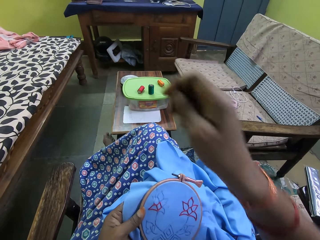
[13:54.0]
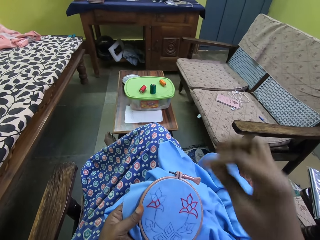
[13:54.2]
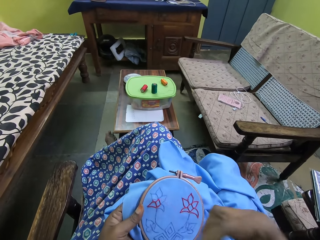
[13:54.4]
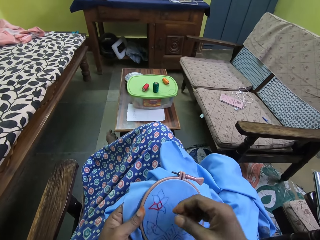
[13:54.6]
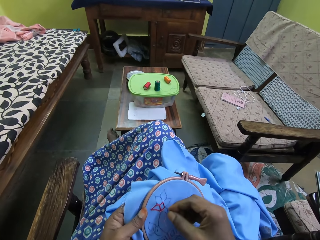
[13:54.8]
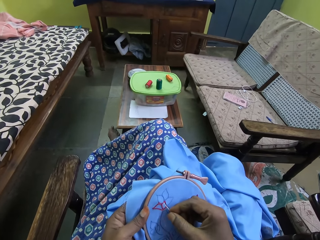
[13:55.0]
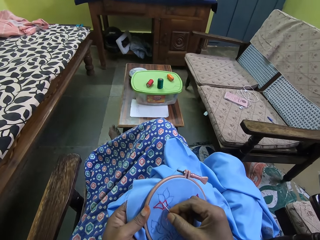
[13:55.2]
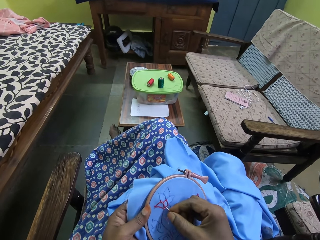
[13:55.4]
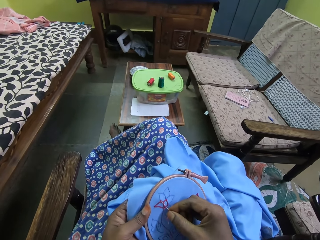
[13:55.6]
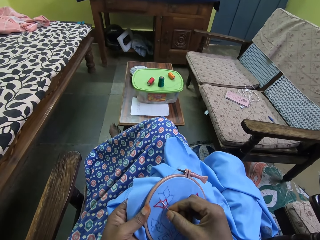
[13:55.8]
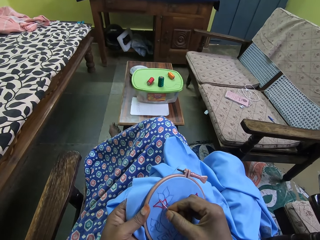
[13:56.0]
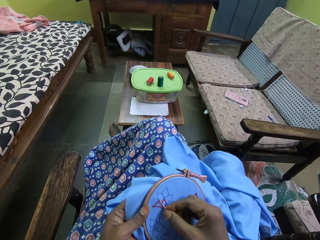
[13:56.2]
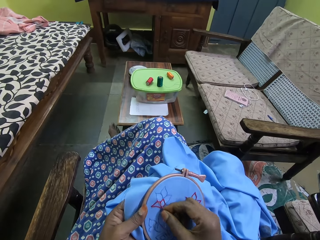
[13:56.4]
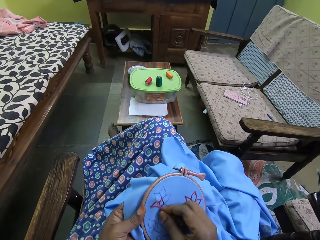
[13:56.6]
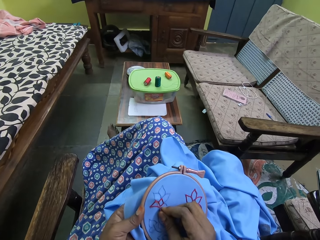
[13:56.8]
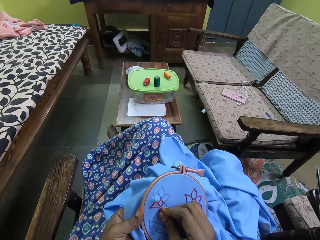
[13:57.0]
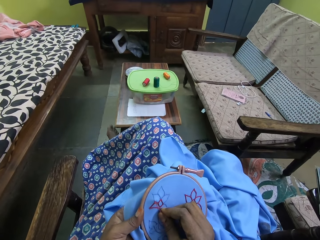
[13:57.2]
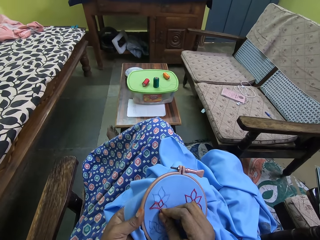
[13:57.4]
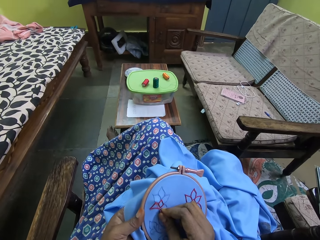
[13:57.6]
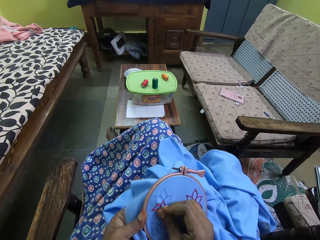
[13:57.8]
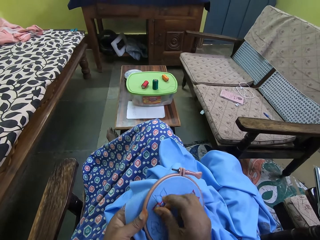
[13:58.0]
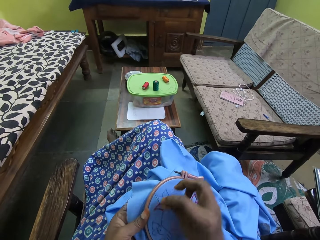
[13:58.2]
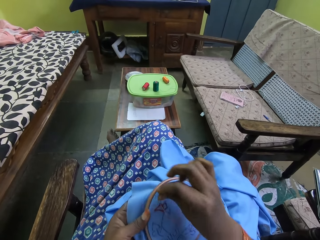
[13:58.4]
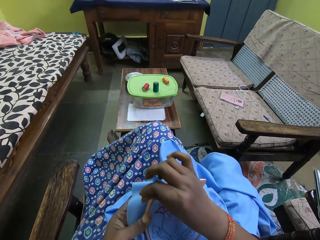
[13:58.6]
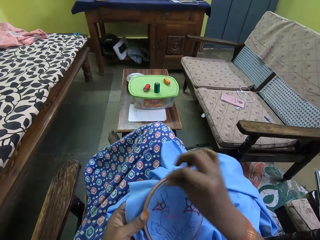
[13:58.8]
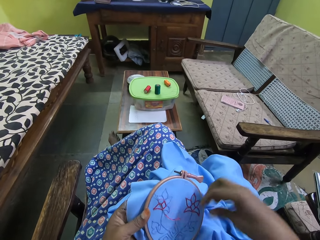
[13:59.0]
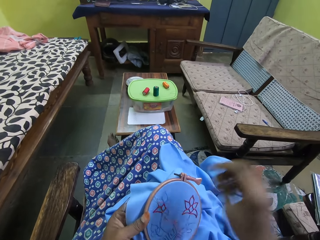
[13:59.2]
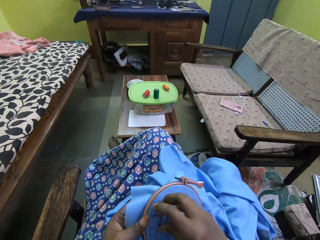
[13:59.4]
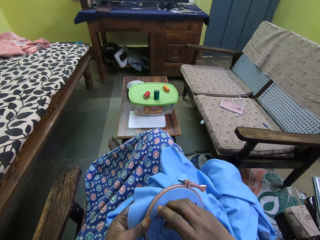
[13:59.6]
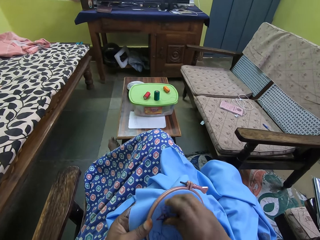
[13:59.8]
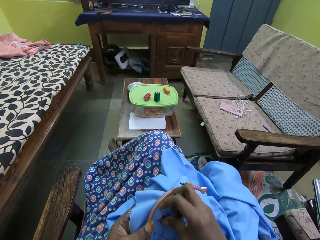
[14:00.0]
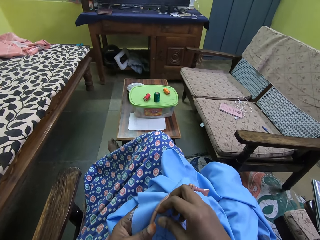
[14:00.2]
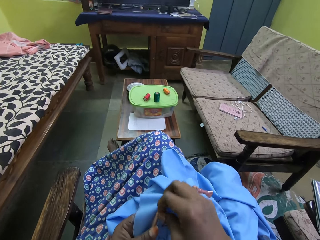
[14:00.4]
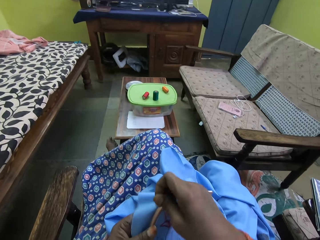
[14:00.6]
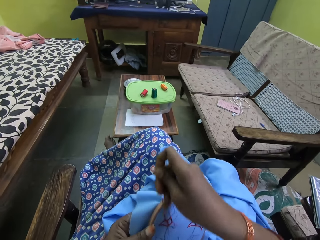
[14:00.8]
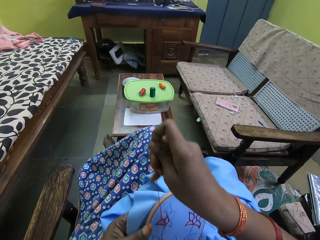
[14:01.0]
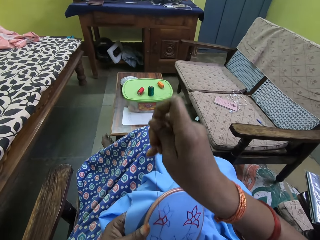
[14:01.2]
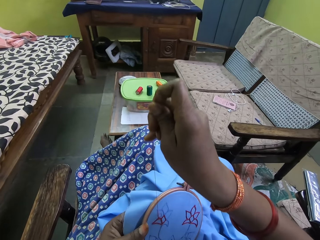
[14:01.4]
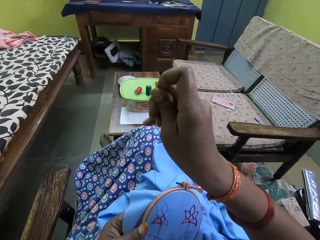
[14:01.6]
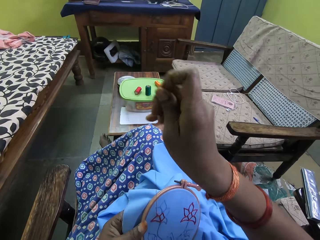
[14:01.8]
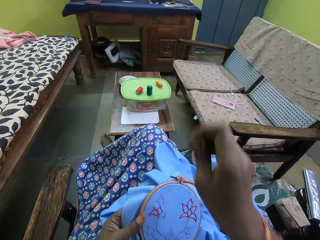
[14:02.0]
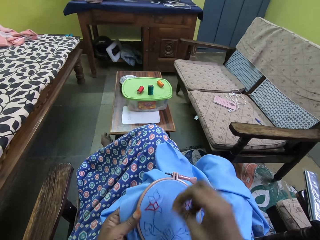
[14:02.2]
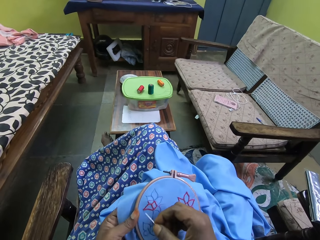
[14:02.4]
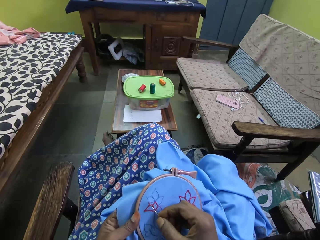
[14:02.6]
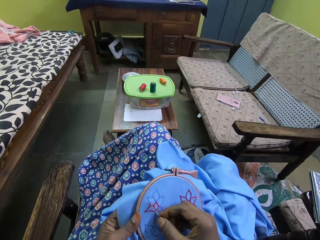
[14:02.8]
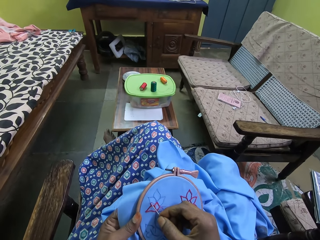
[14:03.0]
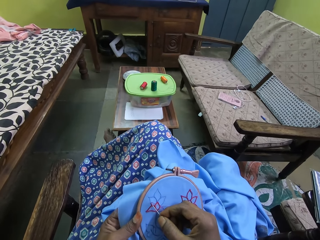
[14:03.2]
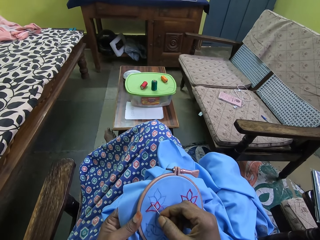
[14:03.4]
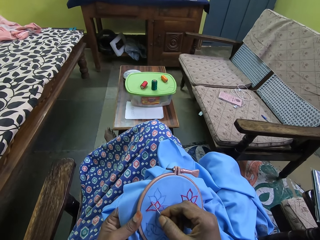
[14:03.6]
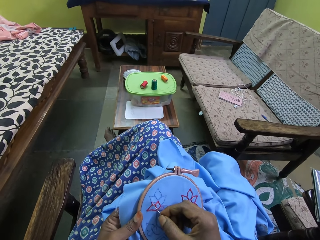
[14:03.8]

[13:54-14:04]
The camera wearer embroiders the fabric in the hoop with the needle and thread in her right hand. She adjusts the thread. She pulls the thread.

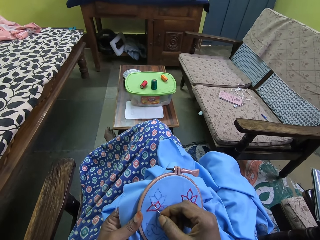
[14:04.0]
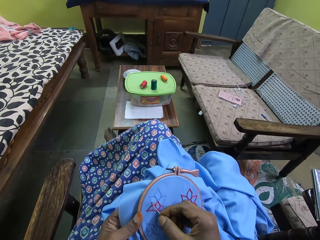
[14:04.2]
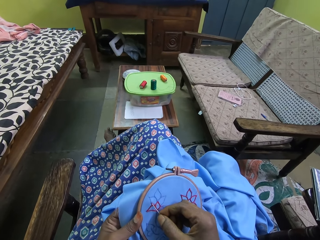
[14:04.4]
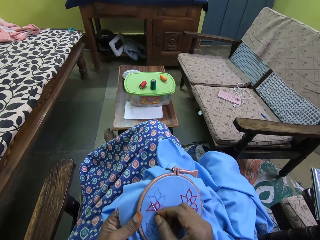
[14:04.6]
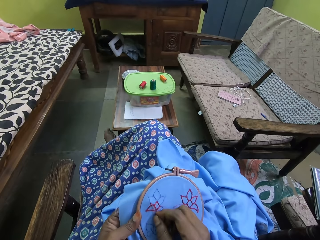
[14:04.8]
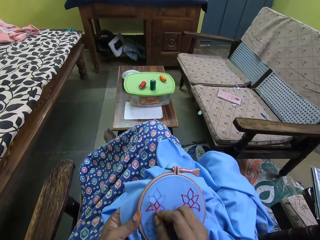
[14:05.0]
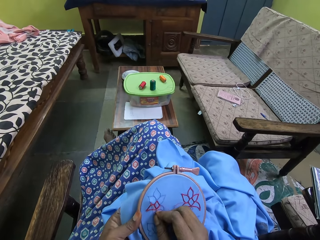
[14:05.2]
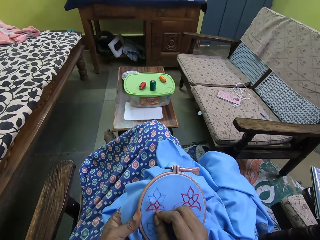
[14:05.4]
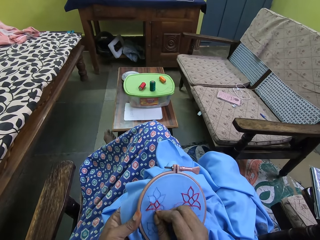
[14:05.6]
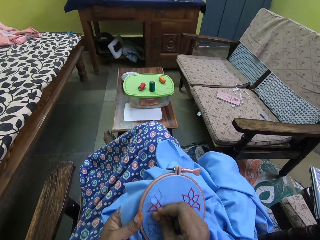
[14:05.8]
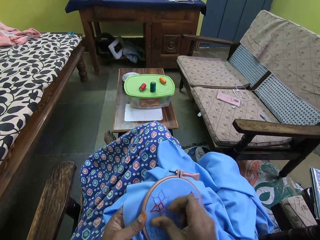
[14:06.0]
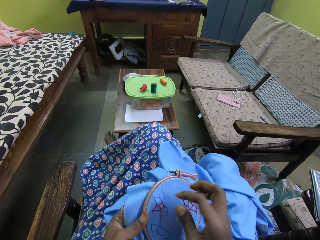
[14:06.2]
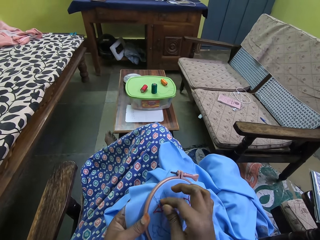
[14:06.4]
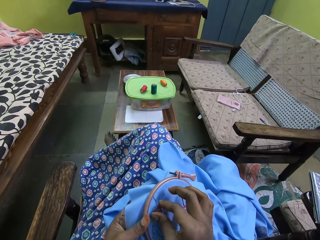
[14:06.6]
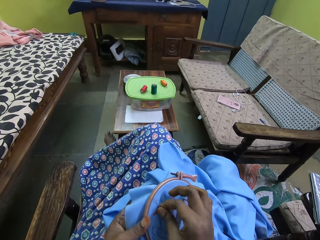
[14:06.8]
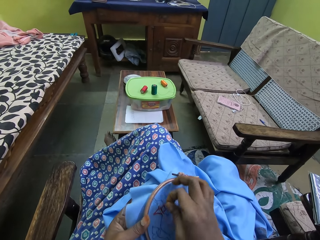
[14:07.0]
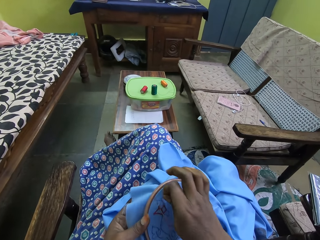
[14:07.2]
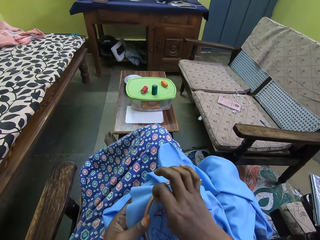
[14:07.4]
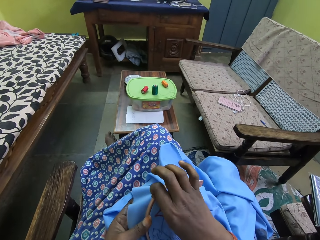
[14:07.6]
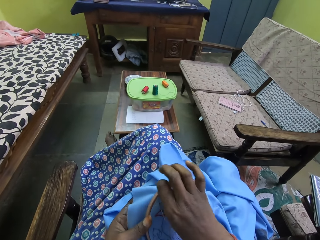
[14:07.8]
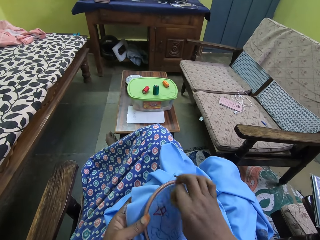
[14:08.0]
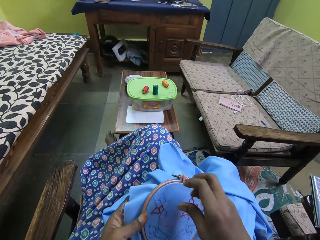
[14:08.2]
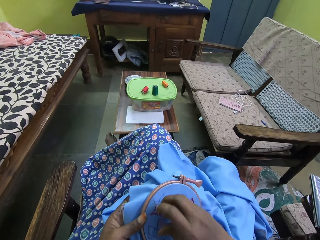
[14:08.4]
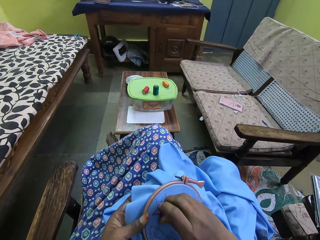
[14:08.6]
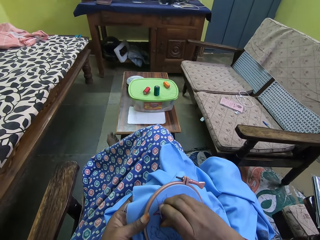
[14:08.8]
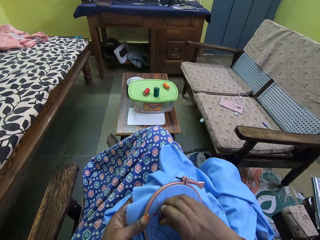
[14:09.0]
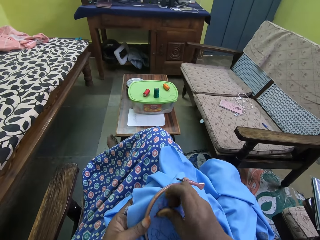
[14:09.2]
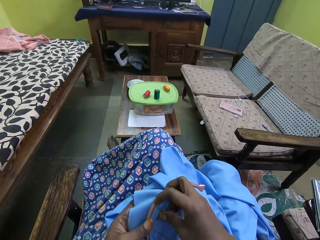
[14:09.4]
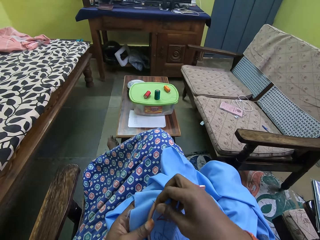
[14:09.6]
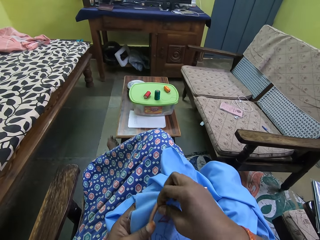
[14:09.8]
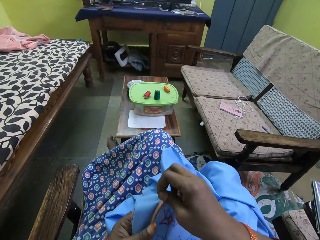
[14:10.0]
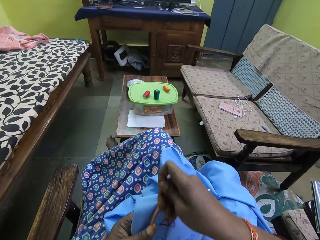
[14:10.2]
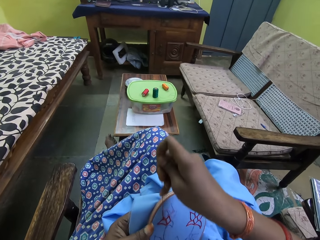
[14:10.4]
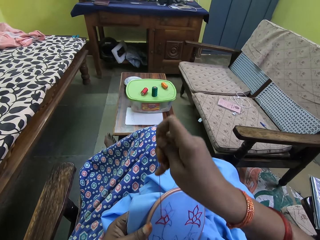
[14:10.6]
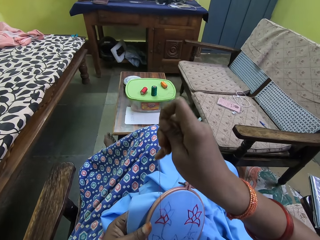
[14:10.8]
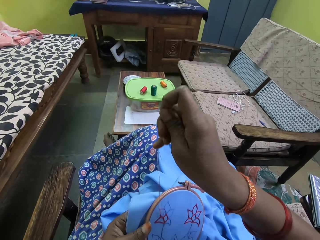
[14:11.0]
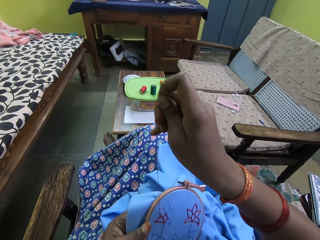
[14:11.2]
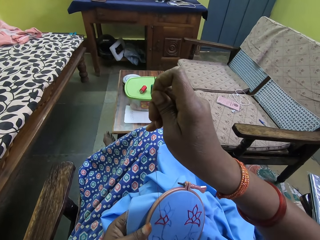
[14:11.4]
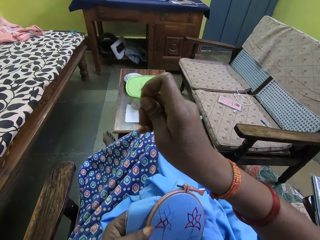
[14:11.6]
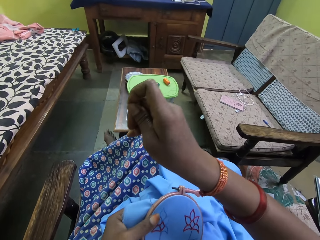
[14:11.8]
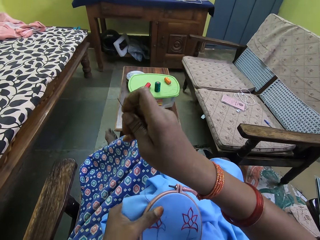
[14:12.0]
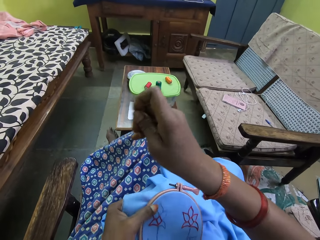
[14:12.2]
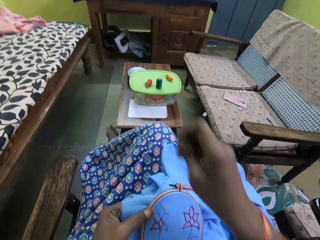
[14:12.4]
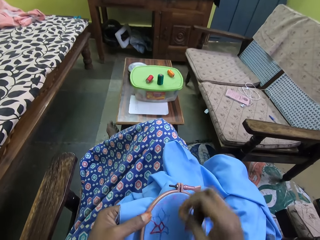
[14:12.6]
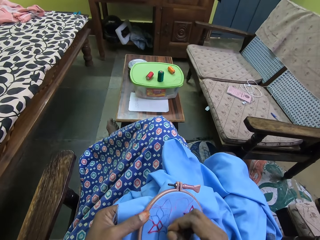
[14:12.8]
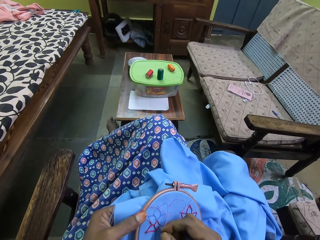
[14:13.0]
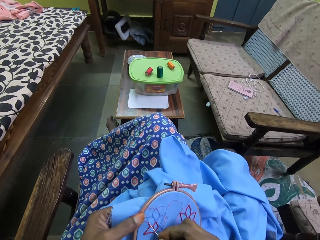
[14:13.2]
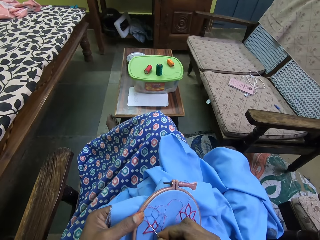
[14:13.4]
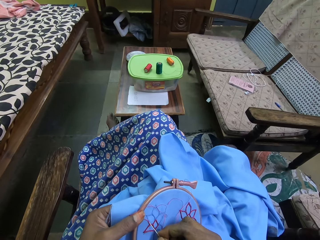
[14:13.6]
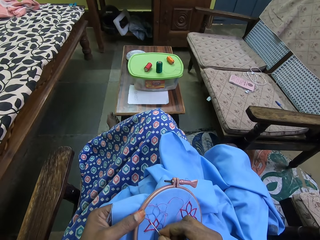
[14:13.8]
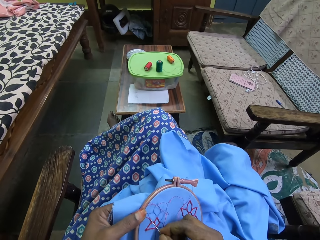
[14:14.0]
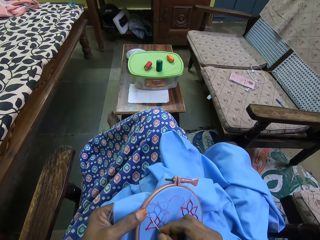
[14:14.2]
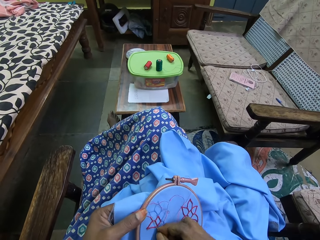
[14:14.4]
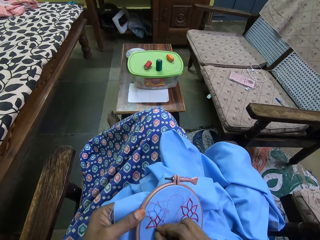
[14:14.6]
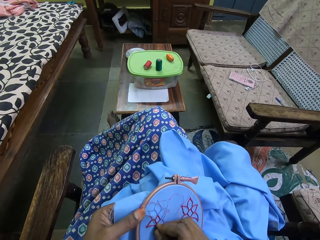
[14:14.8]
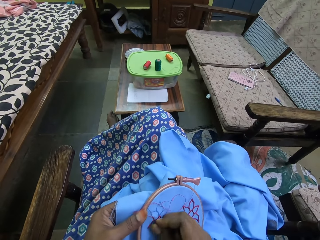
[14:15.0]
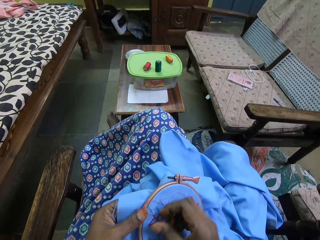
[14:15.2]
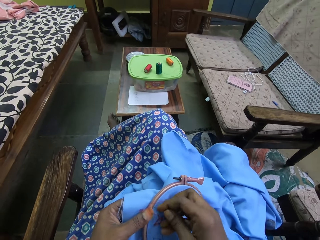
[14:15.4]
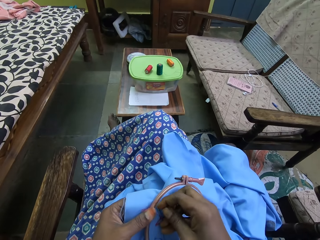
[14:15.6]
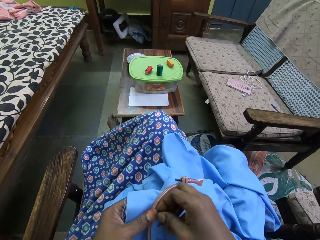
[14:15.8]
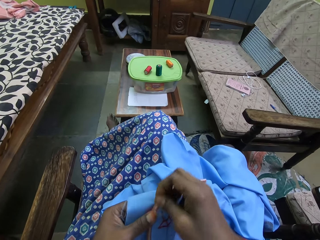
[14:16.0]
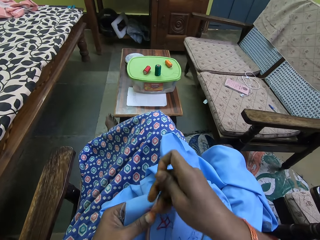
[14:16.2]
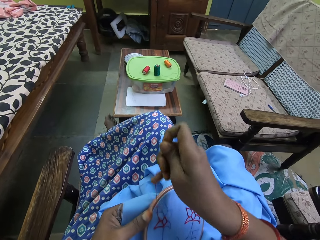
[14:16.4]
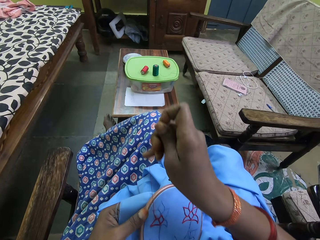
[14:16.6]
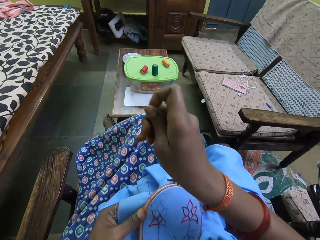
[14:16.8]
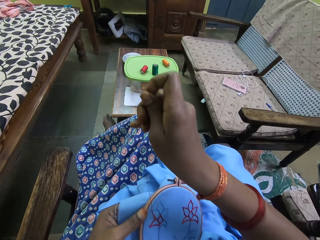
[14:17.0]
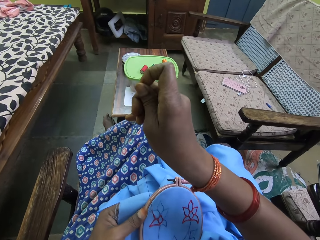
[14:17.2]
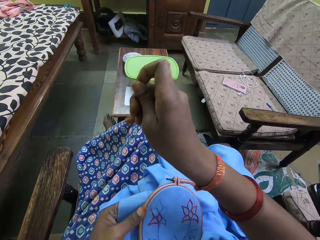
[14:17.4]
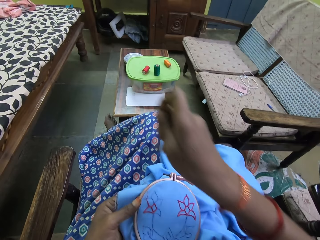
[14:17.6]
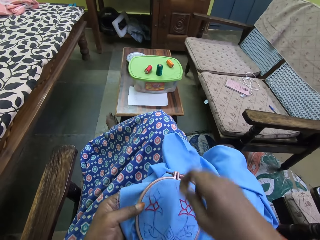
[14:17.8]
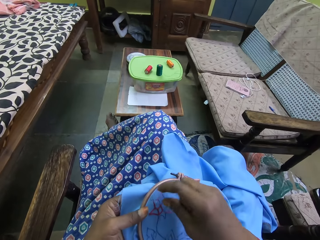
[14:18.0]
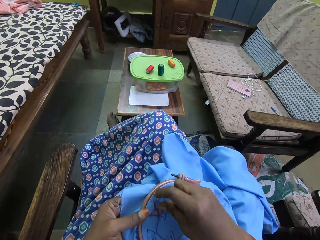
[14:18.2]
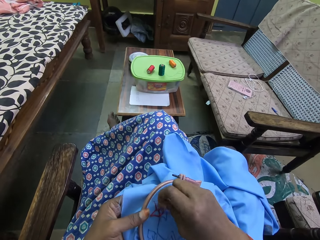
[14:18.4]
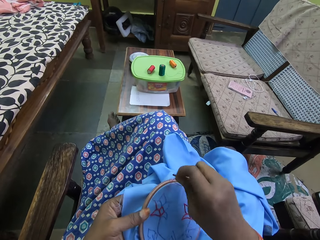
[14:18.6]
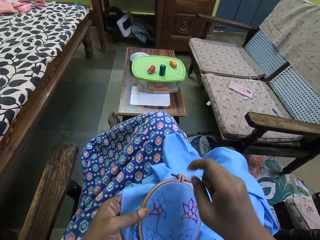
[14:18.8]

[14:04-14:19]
The camera wearer stitches. They adjust the thread. They pull the thread. They stitch. They pull the thread.
